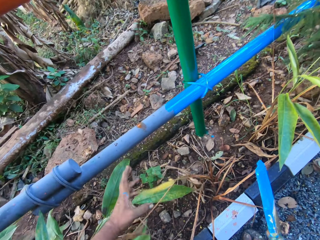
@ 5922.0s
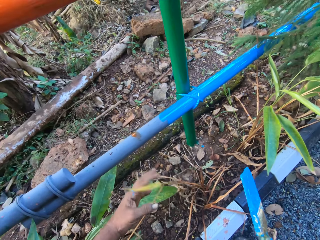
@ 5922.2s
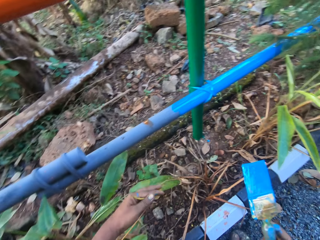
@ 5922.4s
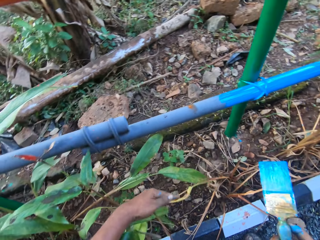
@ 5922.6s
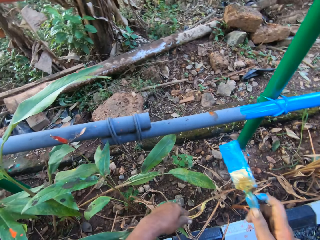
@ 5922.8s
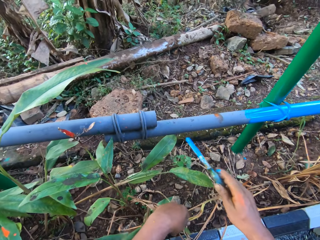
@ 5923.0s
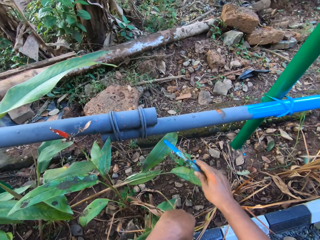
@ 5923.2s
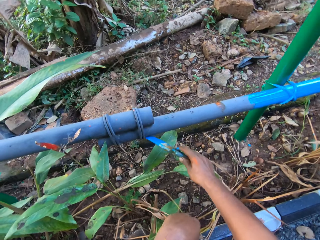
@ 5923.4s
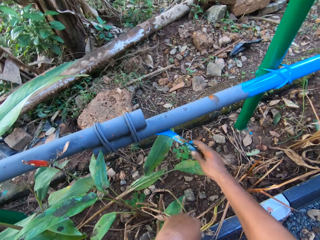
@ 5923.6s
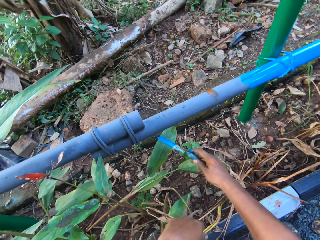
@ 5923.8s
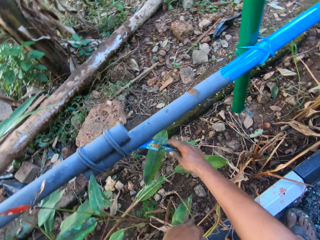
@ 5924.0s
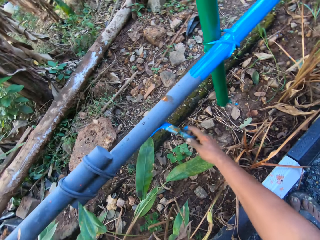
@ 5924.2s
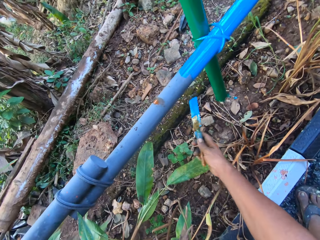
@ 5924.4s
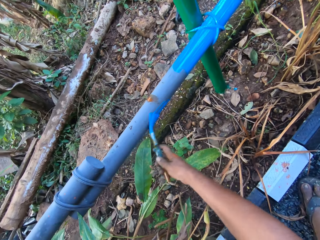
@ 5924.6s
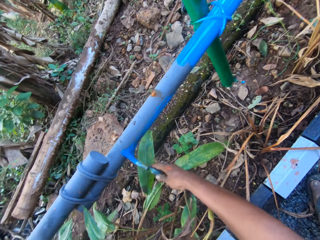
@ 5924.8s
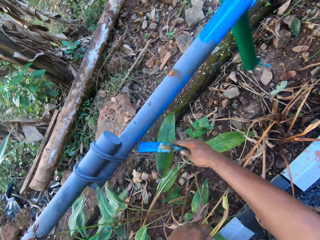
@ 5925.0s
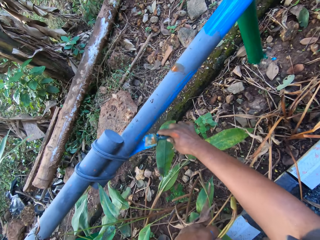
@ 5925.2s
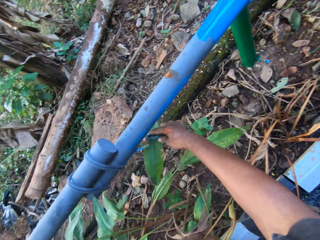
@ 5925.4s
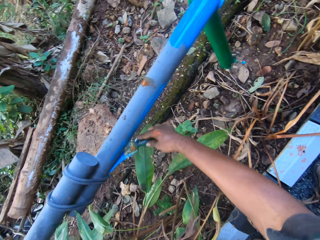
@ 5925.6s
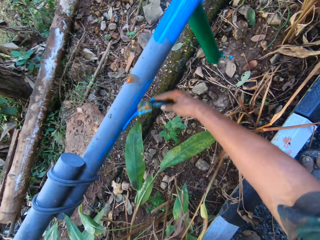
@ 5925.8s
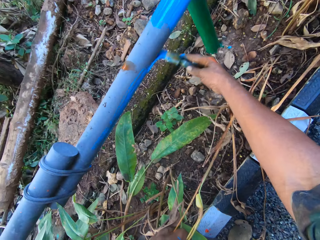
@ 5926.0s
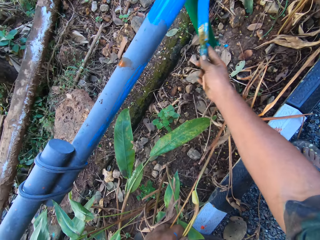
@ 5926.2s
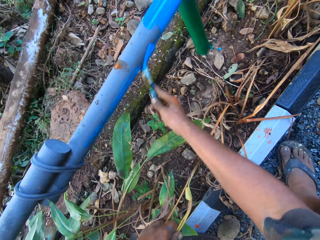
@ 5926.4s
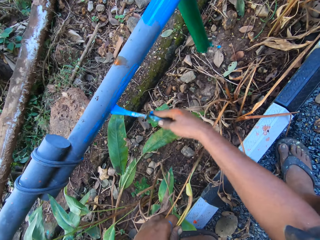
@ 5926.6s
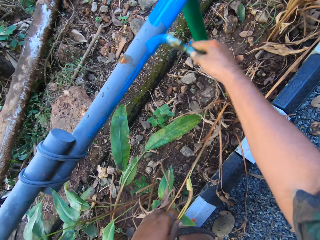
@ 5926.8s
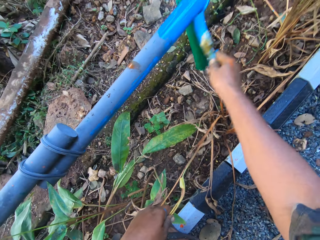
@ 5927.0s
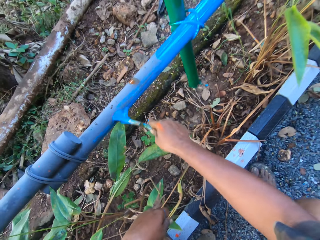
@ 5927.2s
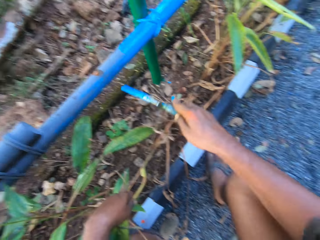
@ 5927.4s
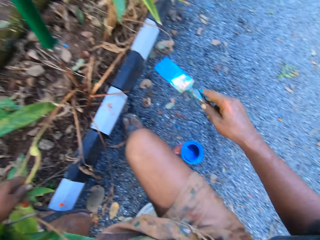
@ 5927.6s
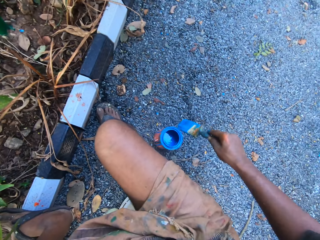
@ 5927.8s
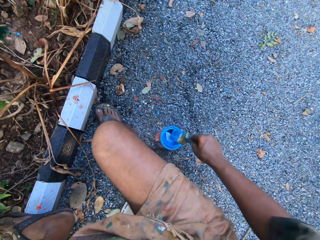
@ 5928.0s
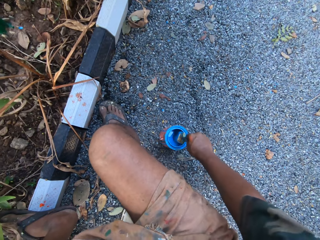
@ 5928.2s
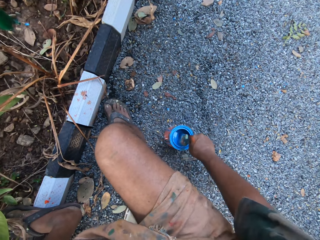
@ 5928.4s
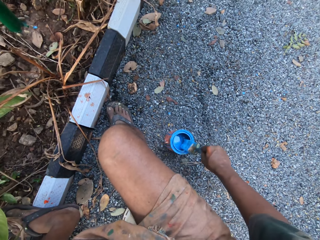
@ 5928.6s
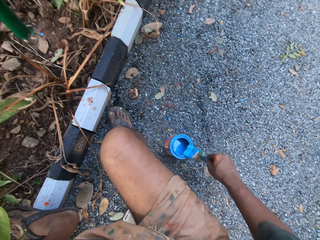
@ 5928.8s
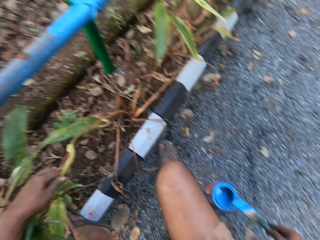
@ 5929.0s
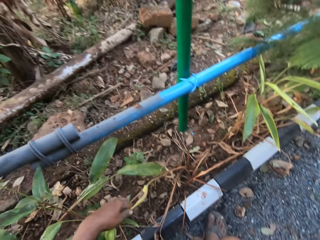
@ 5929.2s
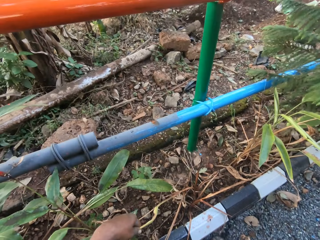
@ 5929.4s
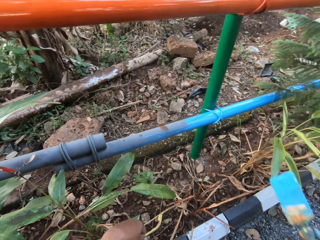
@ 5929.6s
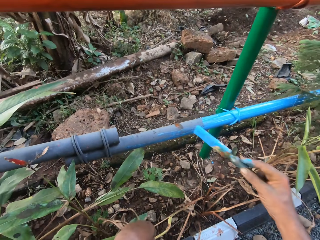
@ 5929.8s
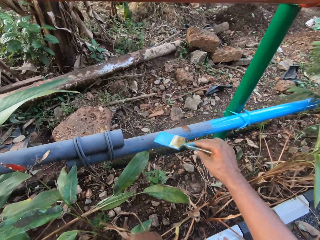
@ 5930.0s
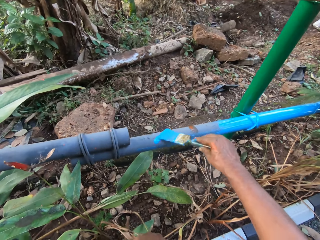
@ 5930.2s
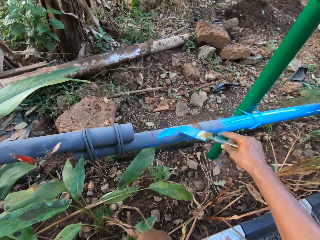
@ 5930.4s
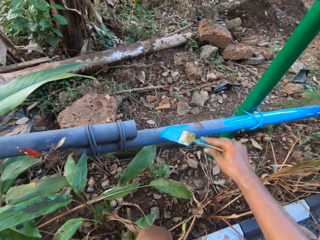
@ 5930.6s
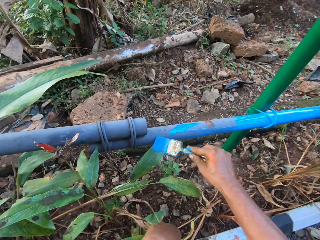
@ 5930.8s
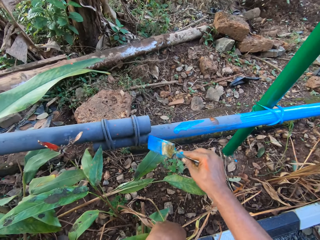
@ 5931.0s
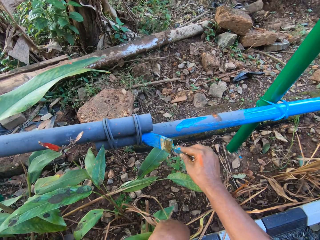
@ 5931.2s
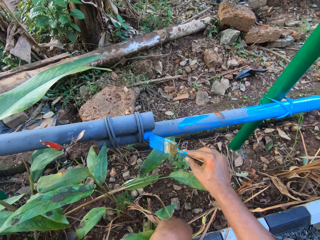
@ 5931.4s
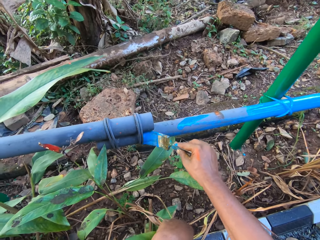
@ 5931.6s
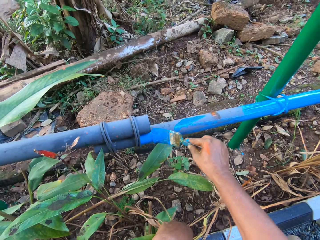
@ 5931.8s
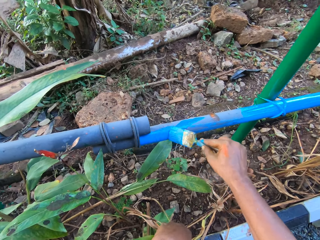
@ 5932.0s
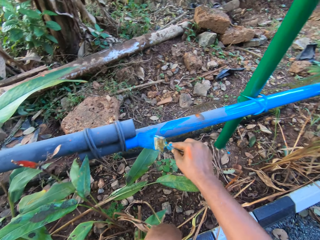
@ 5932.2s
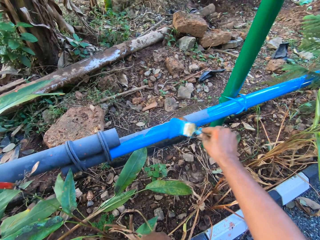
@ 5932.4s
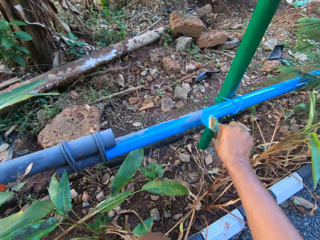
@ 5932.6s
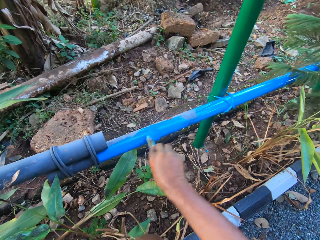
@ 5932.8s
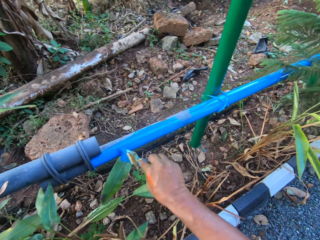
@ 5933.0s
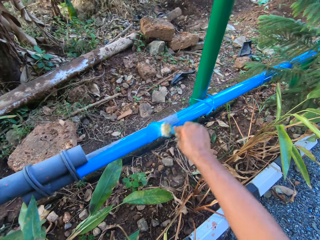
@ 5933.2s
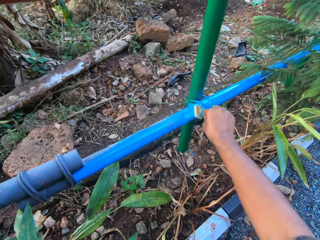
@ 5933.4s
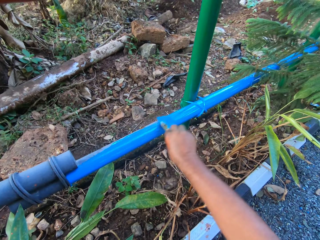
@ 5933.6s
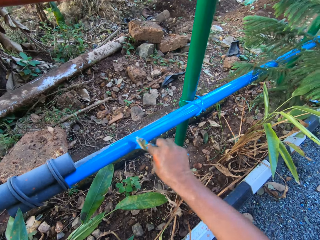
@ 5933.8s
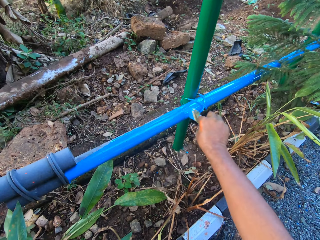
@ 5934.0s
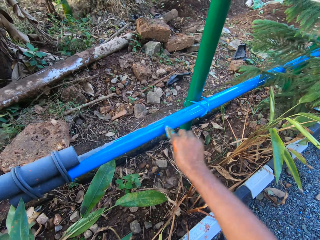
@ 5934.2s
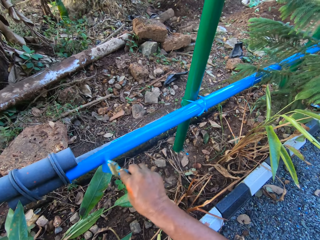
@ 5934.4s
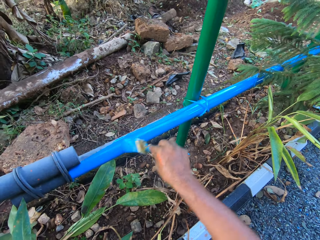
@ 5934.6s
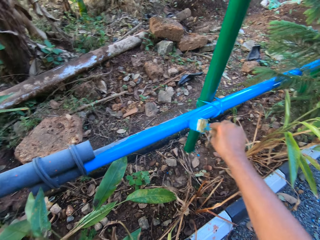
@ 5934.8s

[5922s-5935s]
The camera wearer paints the metal rod with a brush. They dip the painting brush in the paints. They paint the metal rod with the brush.

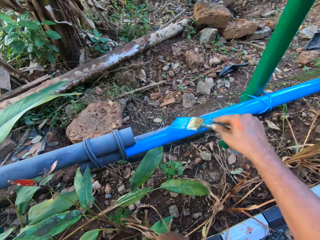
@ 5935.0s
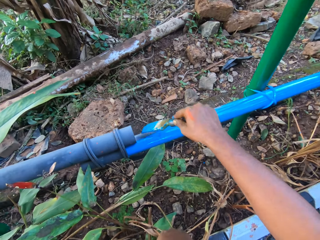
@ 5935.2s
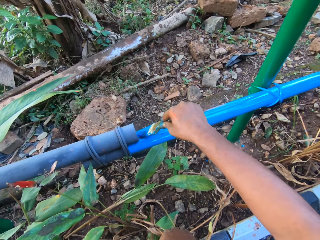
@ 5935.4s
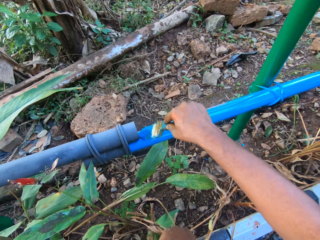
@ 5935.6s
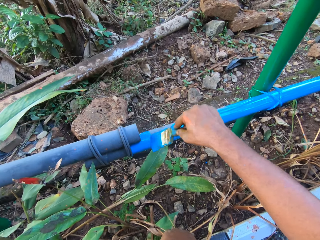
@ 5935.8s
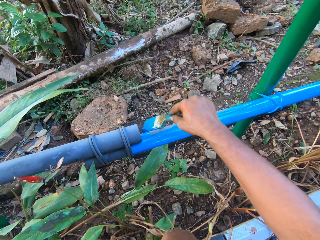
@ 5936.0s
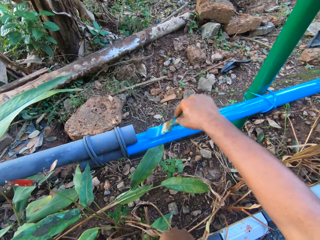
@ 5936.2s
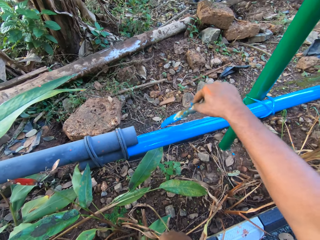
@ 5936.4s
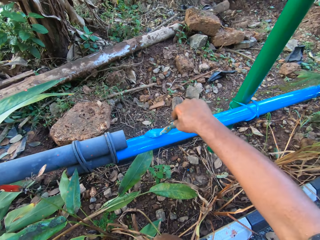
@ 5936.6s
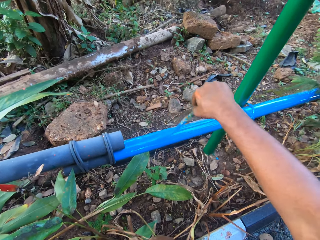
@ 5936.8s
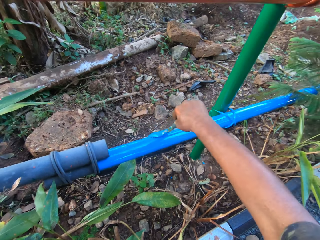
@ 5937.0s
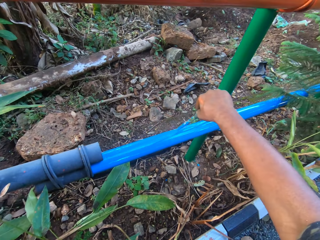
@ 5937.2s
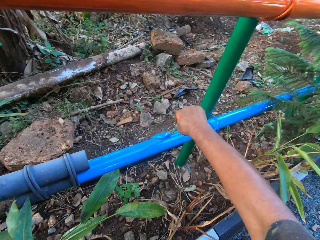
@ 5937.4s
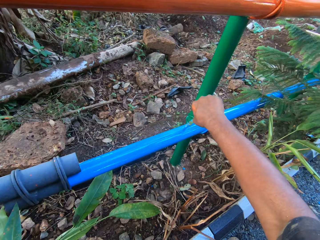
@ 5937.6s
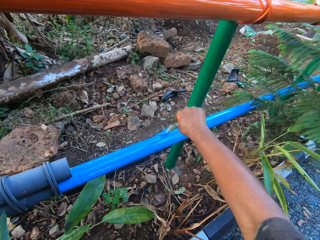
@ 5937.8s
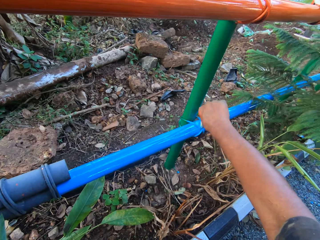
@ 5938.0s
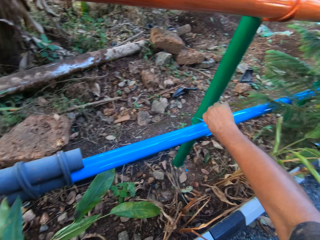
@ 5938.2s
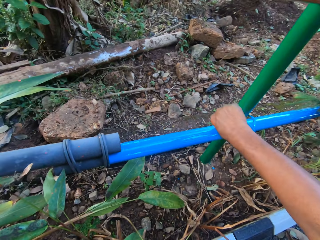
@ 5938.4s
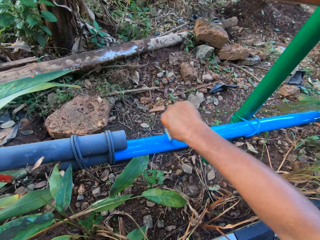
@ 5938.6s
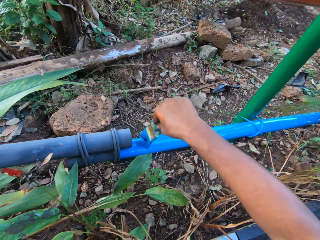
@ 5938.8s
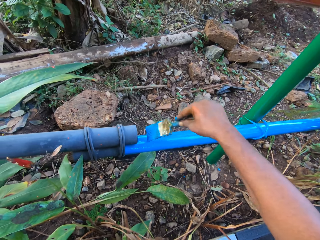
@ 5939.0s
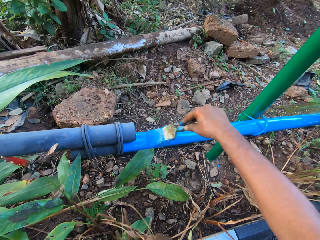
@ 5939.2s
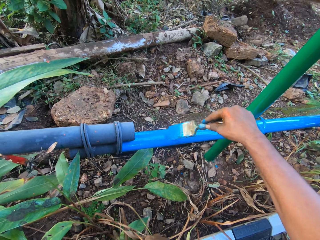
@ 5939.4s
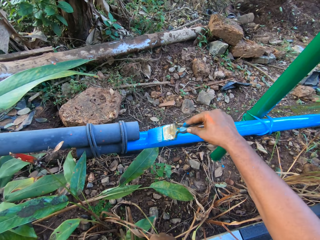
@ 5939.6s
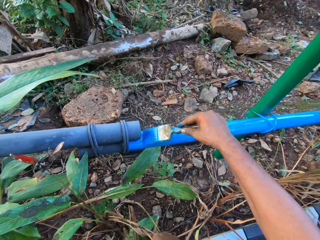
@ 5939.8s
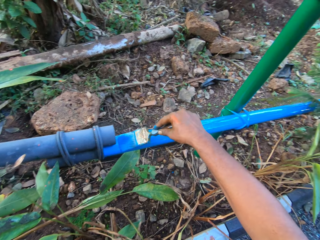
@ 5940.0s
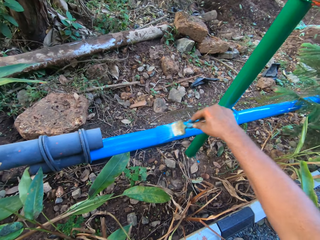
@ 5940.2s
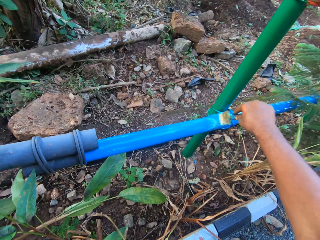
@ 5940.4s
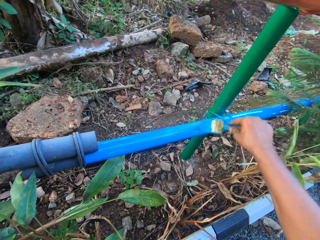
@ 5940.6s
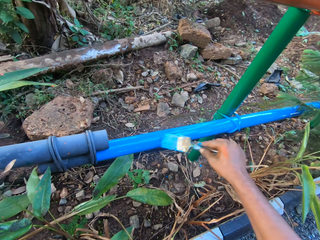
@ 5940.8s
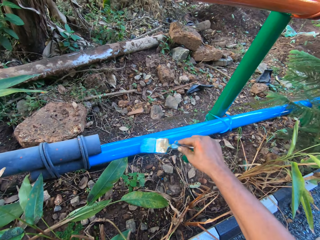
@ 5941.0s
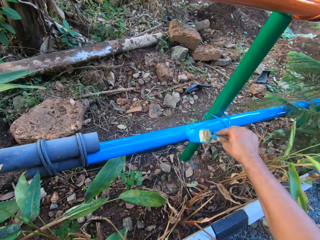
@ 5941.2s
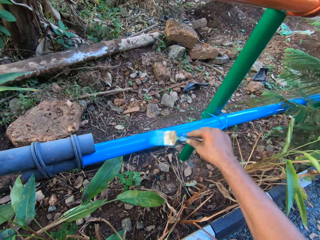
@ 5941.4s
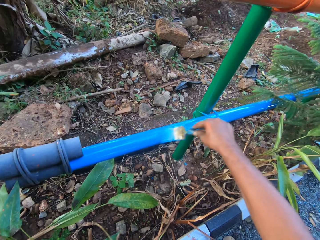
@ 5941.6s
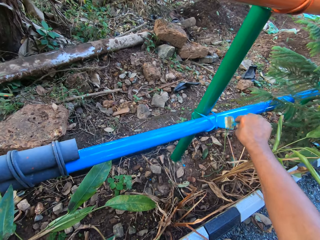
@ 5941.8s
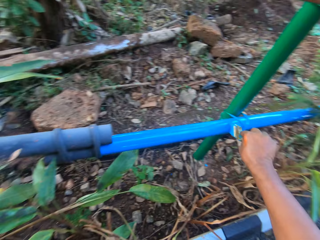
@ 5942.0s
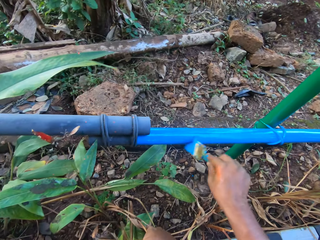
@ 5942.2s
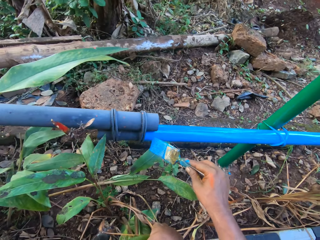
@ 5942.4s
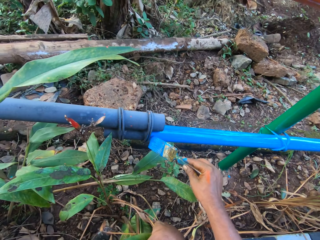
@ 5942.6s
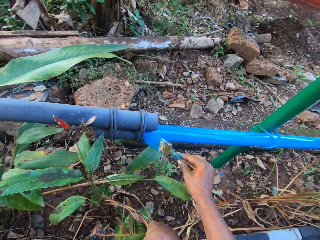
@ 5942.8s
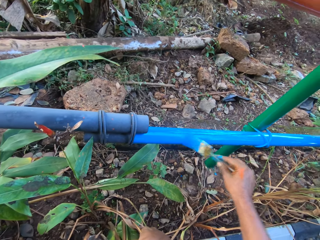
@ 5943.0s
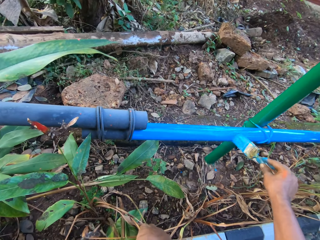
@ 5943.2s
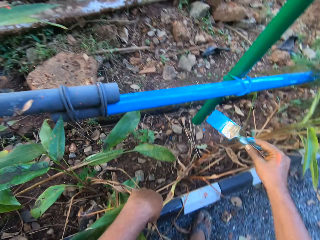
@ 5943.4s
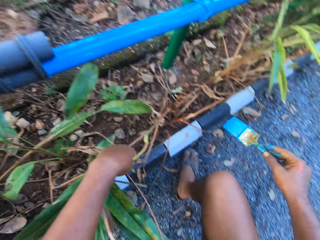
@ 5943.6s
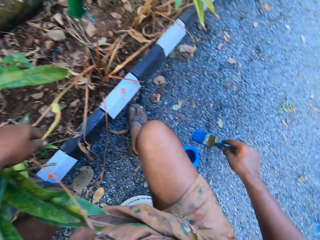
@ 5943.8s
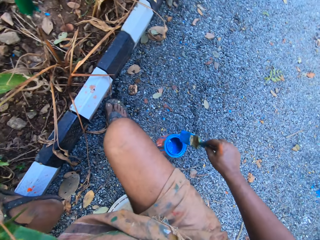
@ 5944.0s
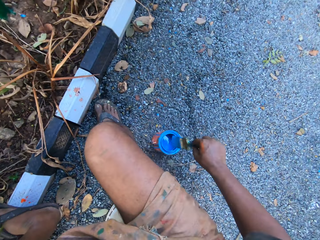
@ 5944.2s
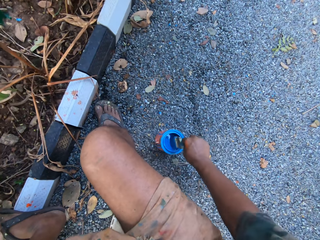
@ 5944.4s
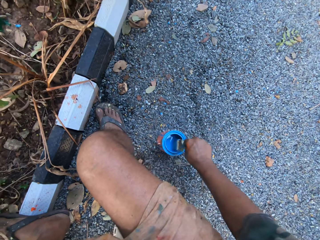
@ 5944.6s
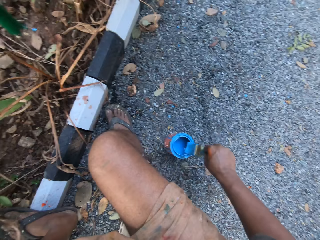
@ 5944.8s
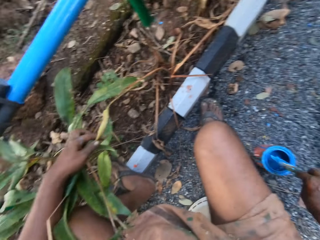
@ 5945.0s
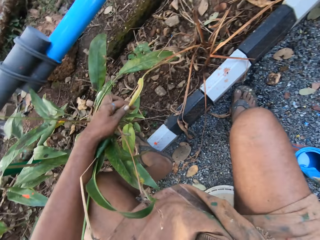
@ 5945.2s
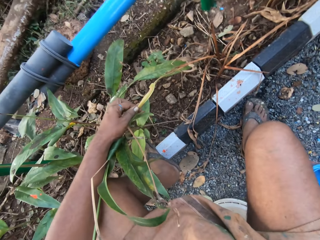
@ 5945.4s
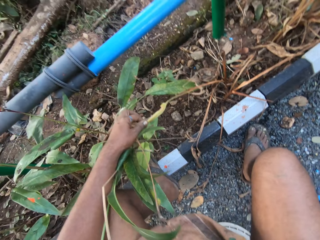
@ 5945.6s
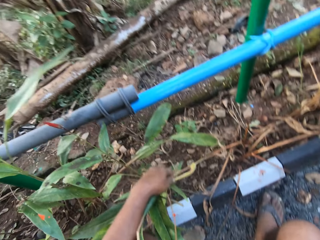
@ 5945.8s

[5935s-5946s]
The camera wearer dips the paintbrush in the paint.
